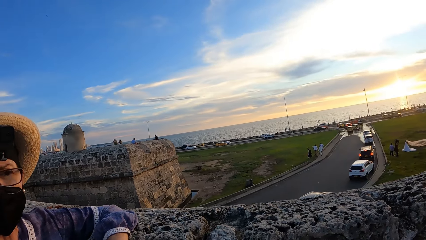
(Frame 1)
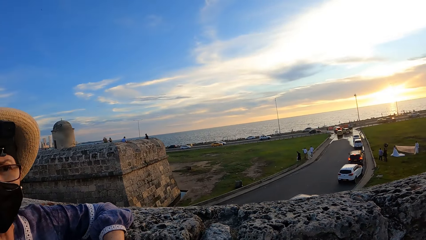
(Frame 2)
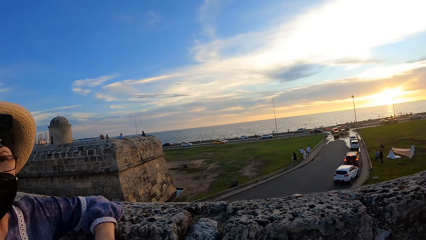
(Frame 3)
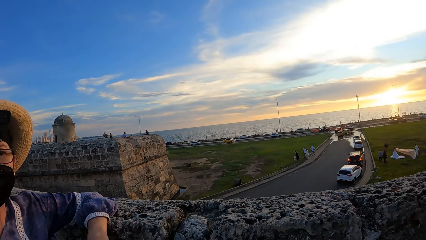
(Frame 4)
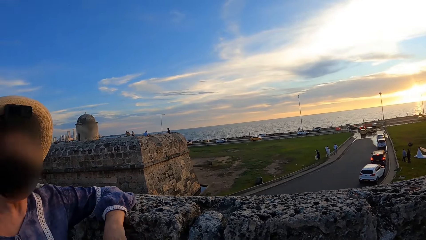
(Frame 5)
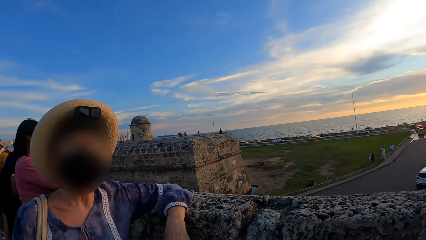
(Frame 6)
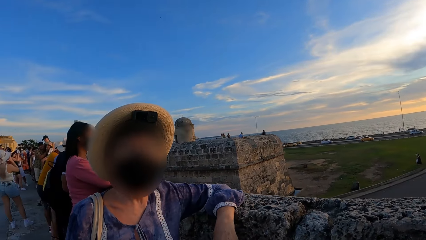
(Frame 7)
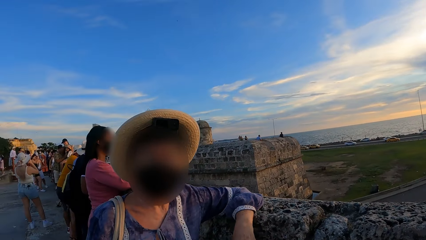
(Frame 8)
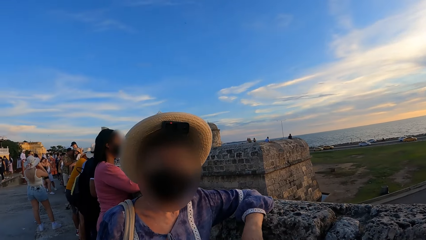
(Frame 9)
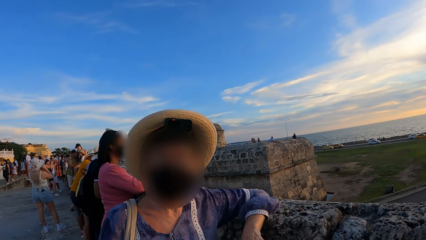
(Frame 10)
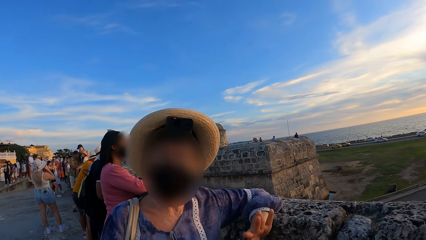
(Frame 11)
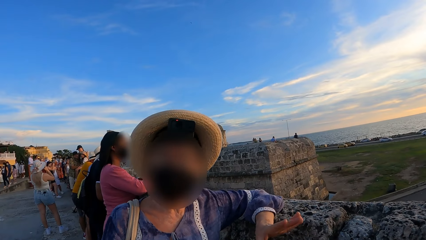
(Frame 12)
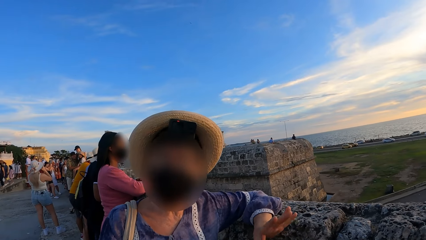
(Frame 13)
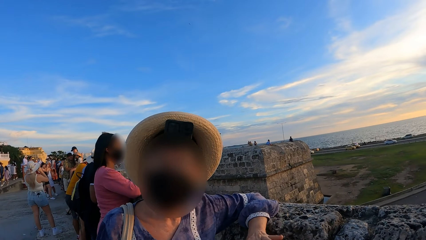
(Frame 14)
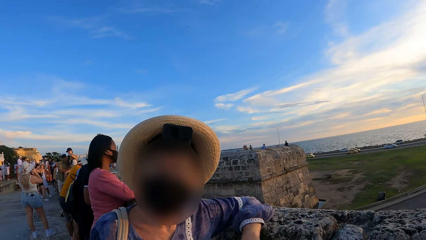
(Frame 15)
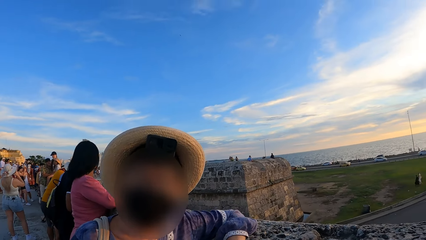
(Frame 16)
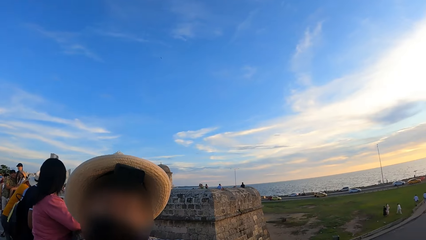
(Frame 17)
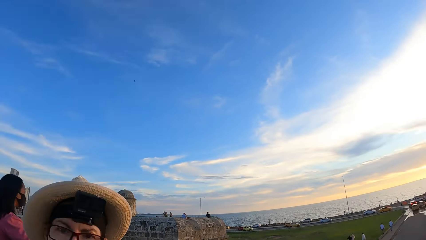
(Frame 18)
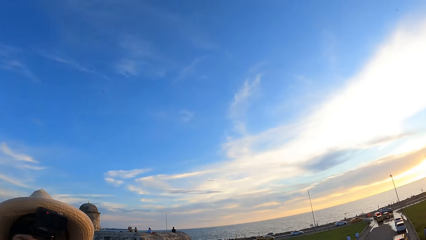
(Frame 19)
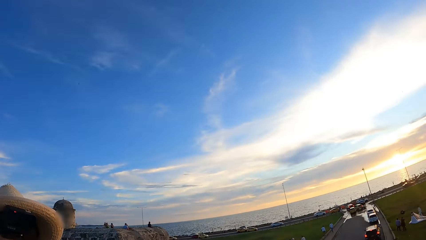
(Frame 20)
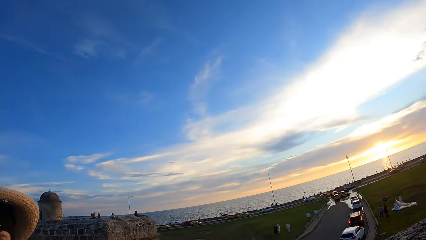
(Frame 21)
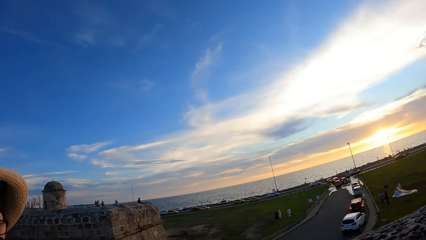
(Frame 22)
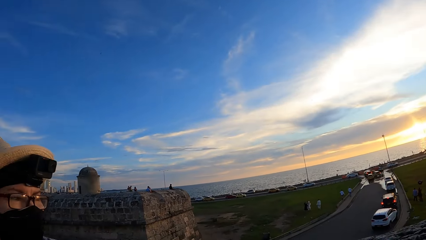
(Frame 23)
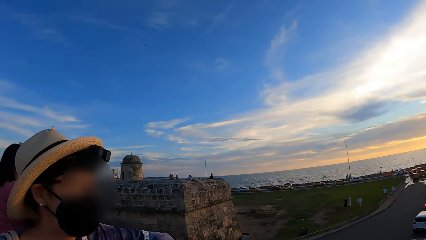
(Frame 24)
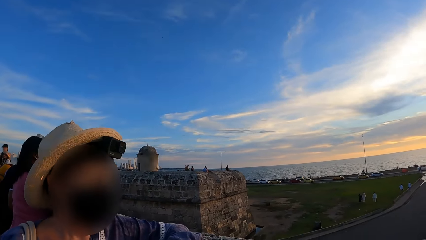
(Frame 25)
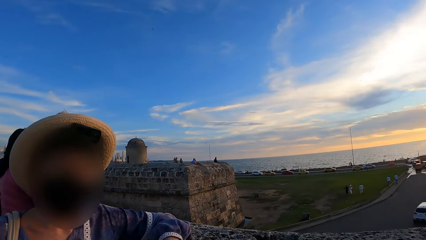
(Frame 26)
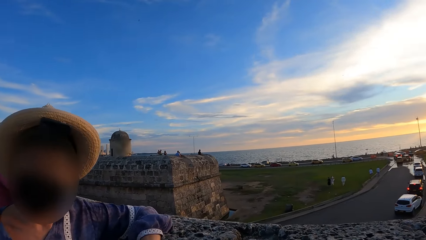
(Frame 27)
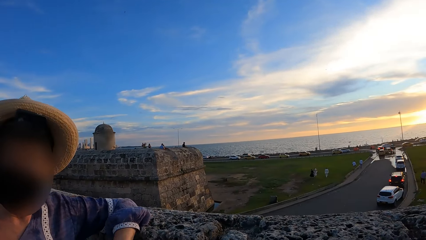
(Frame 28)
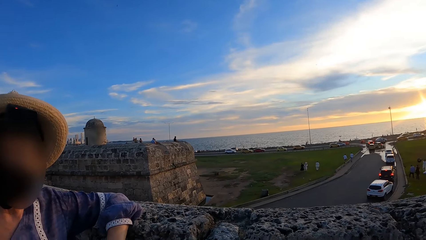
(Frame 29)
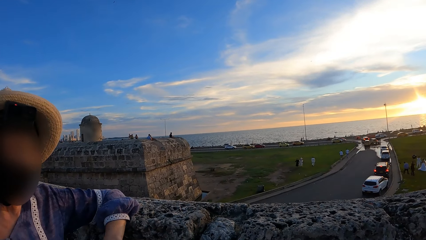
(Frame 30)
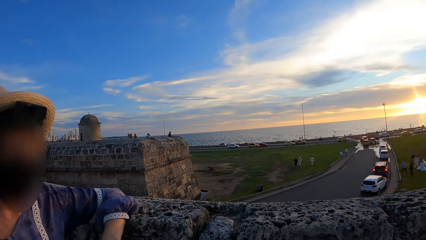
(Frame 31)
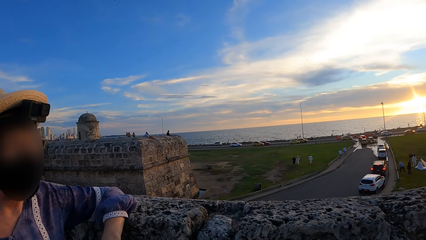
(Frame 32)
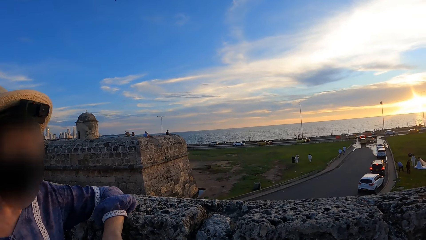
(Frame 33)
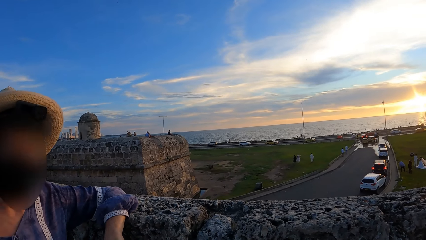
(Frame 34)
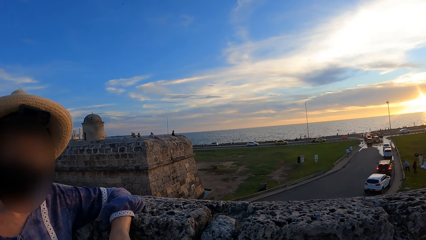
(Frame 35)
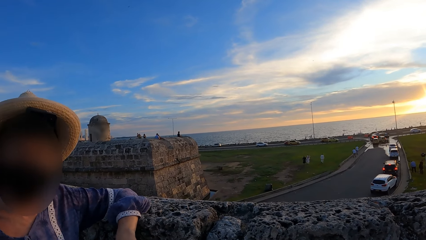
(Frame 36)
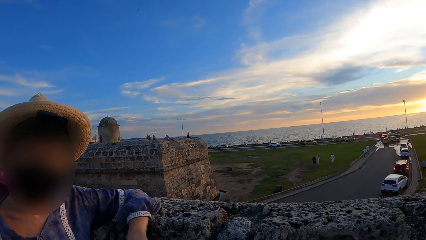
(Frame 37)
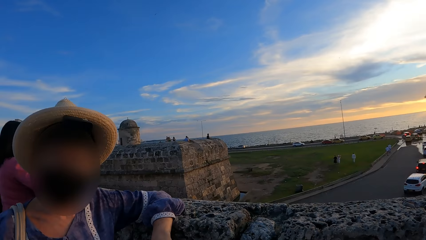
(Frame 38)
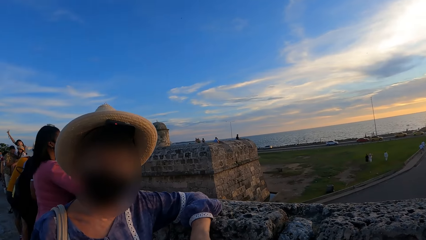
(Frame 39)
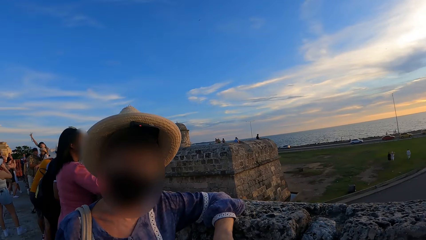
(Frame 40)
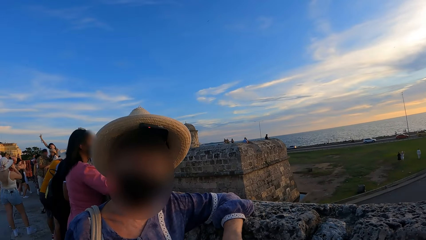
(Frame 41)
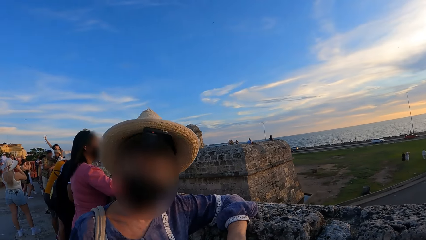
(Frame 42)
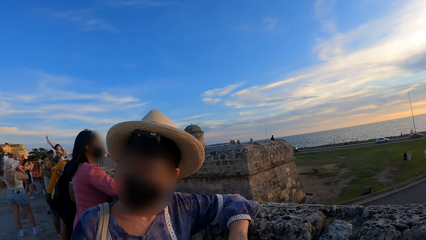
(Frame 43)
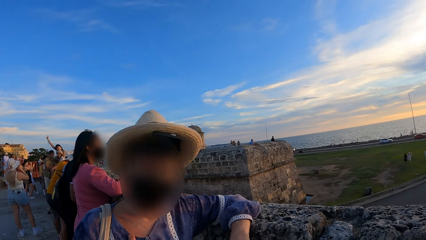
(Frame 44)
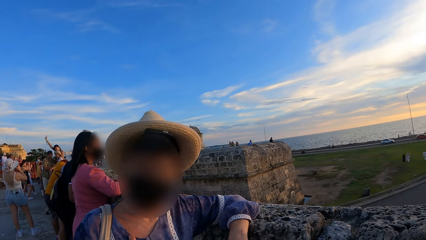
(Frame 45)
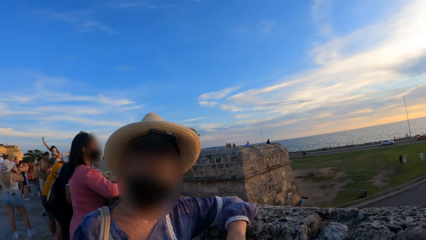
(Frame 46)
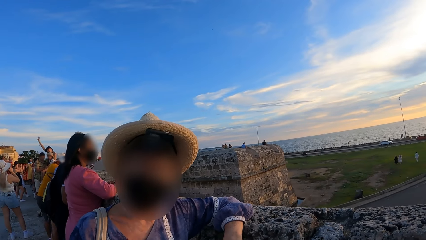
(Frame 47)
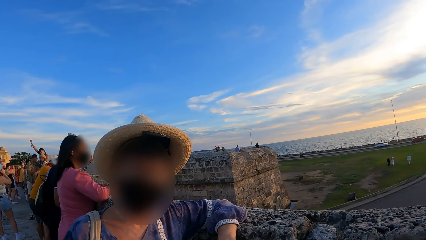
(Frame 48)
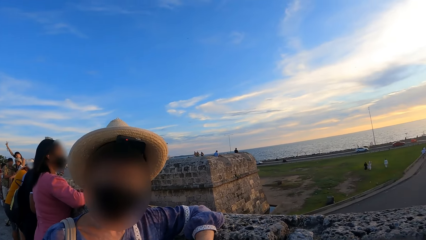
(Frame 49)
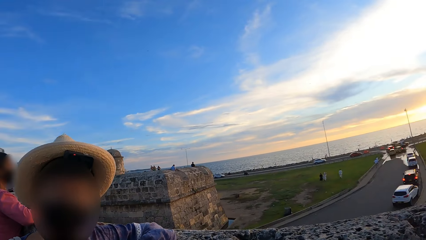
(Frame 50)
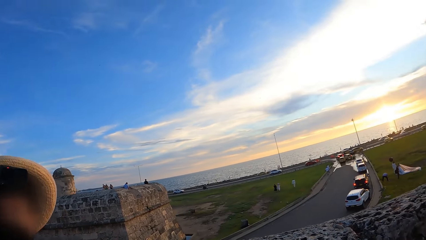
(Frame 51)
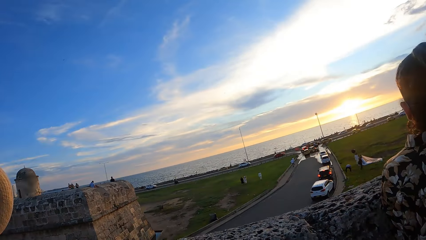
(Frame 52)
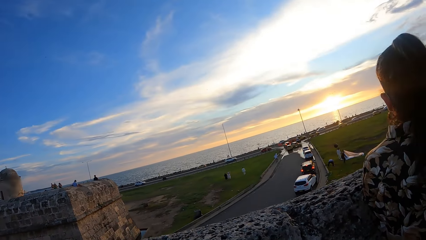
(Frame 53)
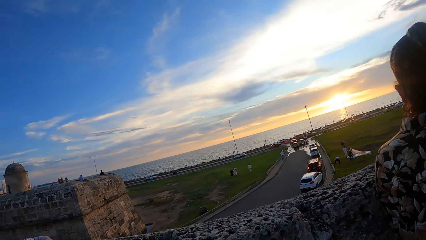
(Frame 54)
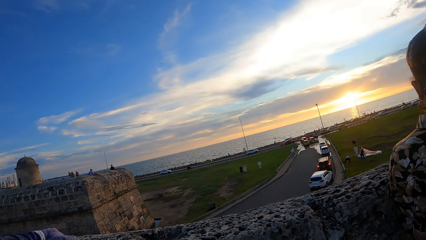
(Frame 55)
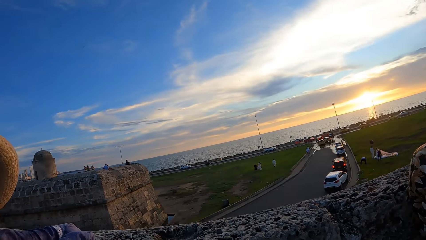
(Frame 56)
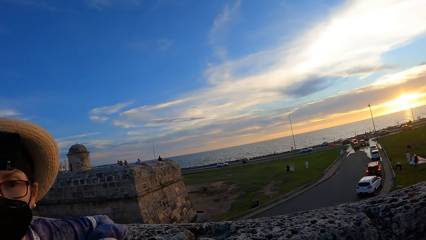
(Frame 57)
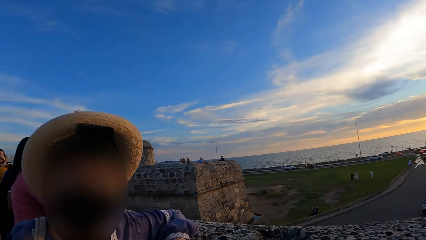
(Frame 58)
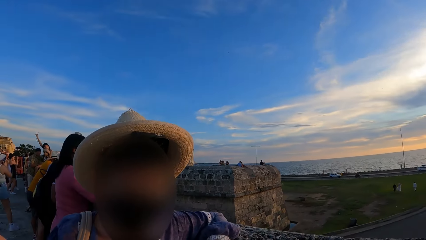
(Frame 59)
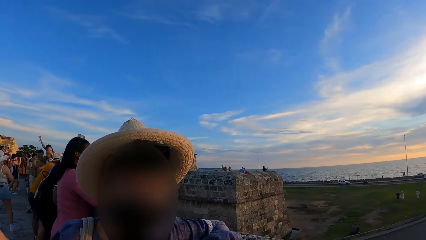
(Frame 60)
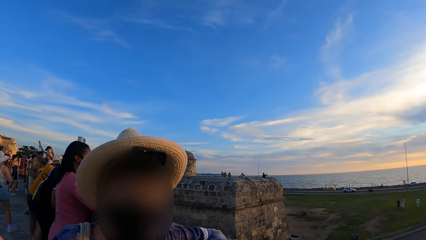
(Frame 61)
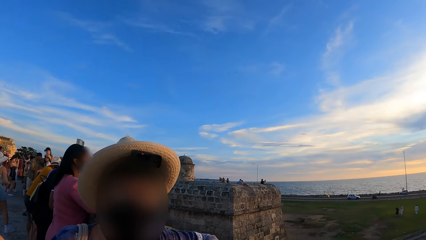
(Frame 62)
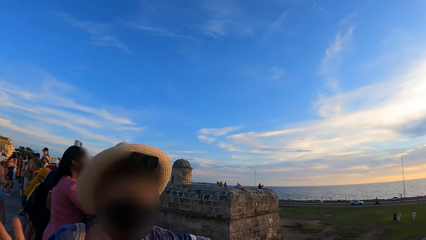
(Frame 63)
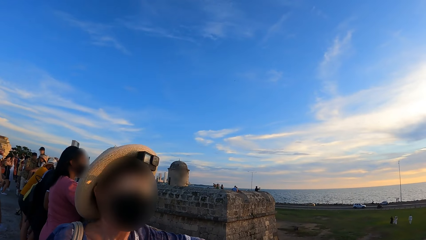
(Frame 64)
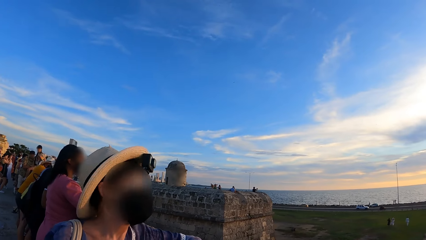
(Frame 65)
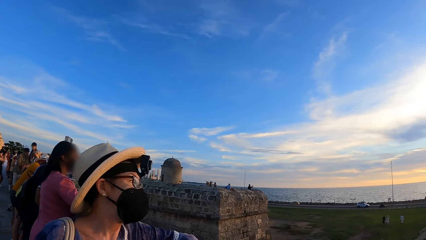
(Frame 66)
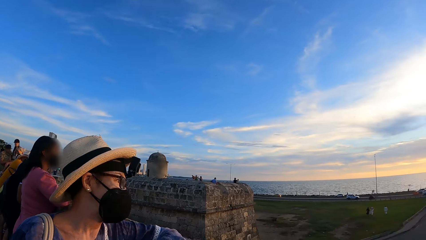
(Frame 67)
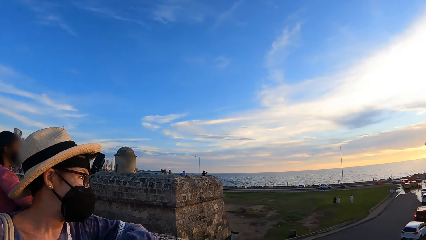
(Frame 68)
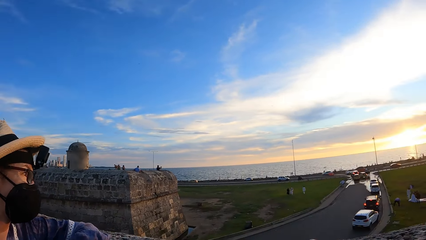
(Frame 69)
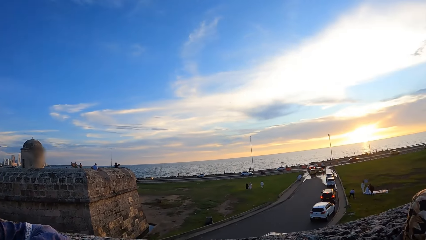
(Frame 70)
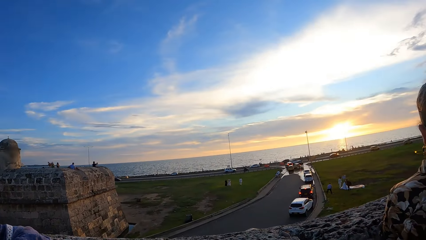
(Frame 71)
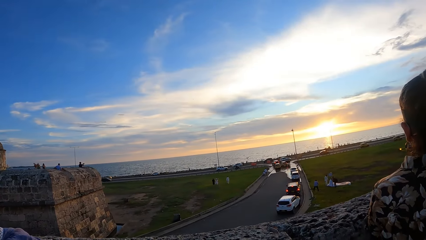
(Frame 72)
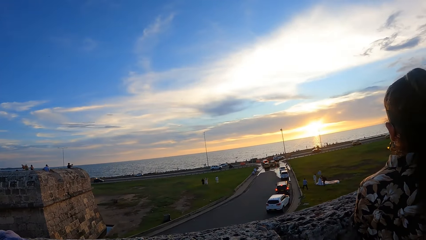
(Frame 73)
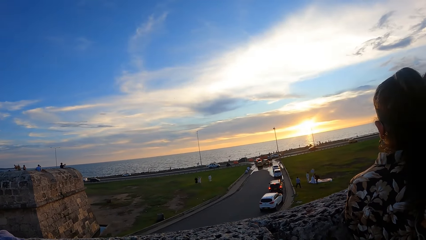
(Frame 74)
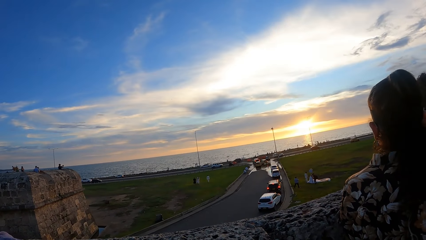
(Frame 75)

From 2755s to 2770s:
The camera wearer looks around the park on a roadside.
